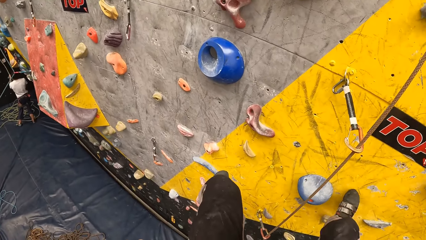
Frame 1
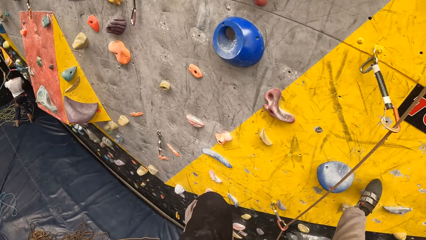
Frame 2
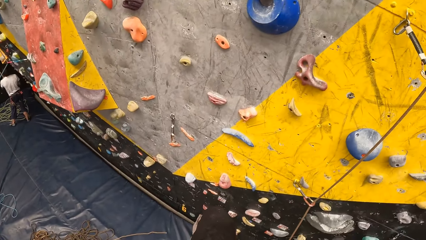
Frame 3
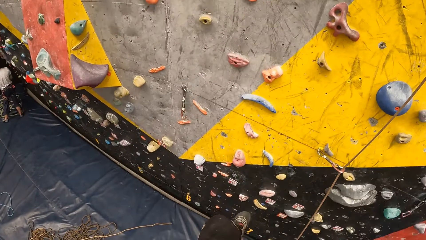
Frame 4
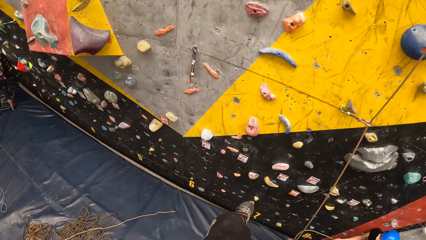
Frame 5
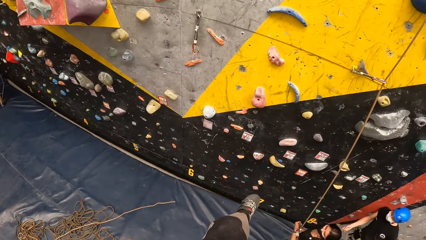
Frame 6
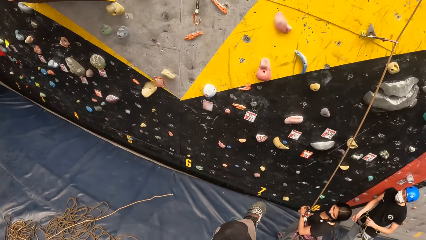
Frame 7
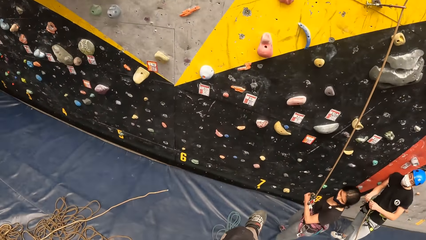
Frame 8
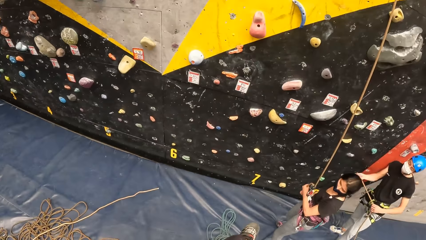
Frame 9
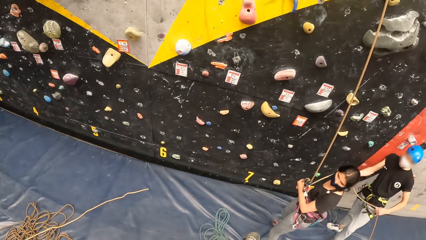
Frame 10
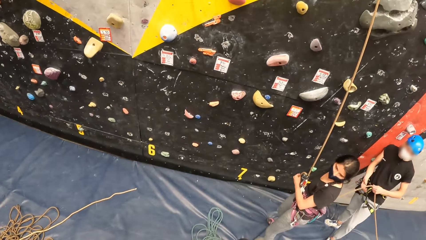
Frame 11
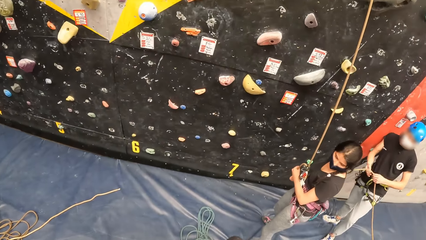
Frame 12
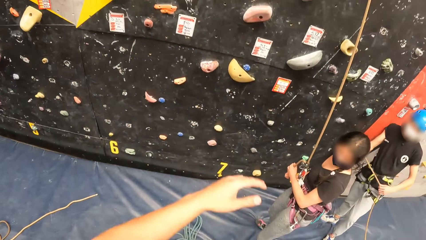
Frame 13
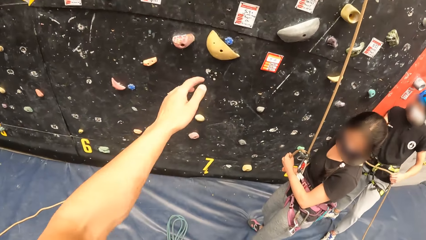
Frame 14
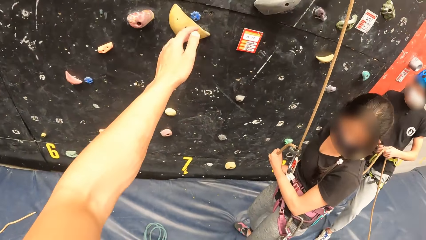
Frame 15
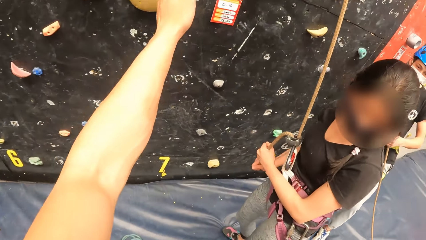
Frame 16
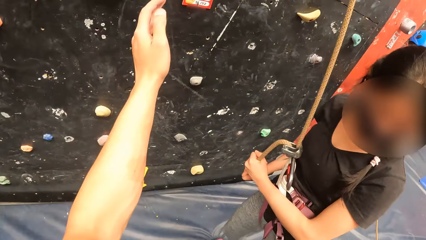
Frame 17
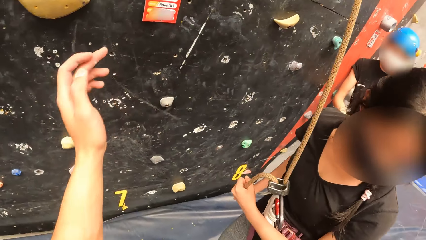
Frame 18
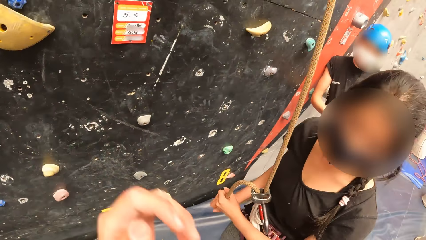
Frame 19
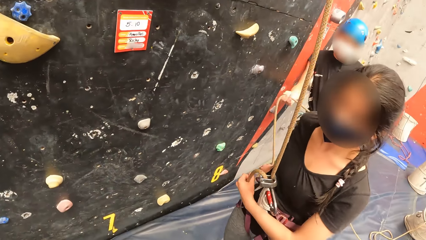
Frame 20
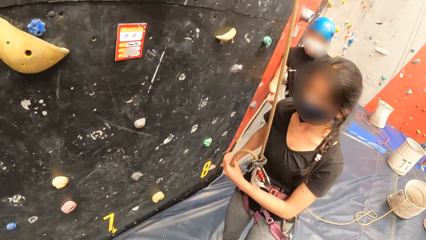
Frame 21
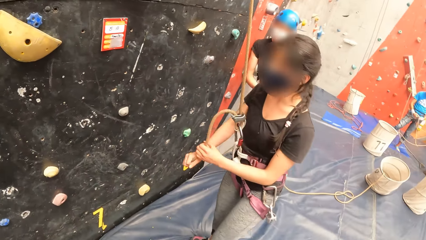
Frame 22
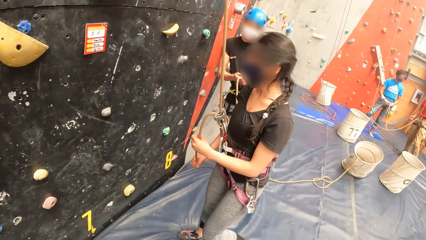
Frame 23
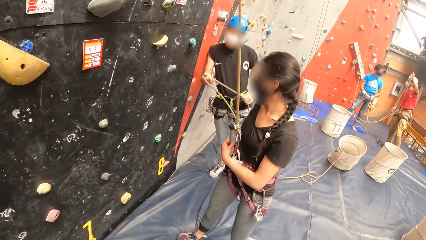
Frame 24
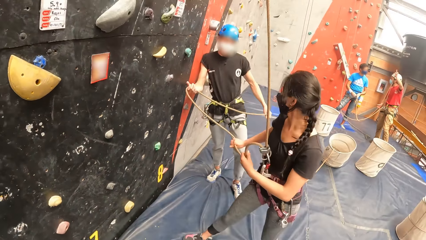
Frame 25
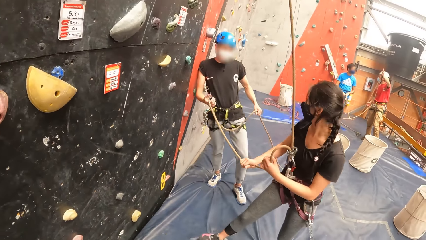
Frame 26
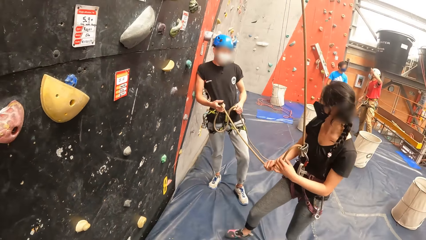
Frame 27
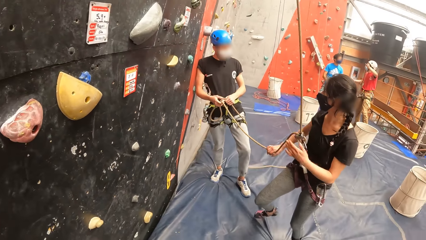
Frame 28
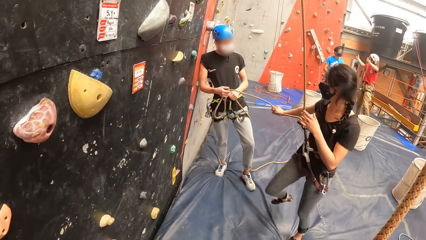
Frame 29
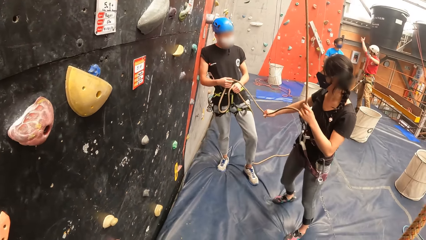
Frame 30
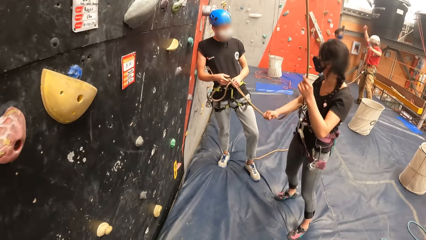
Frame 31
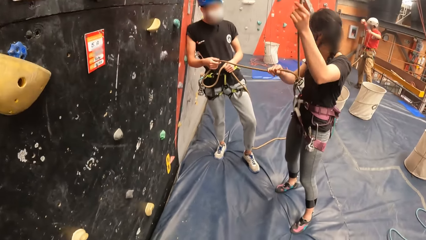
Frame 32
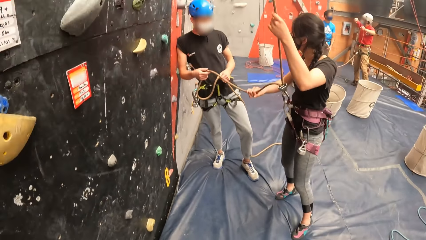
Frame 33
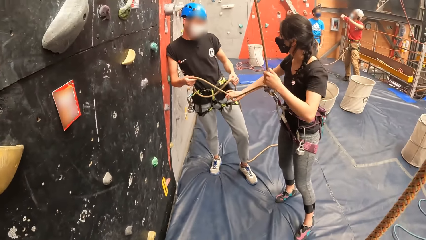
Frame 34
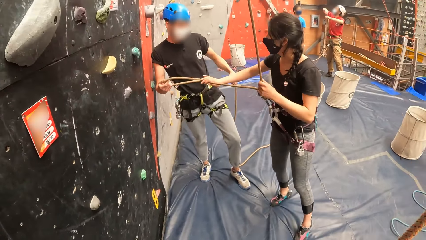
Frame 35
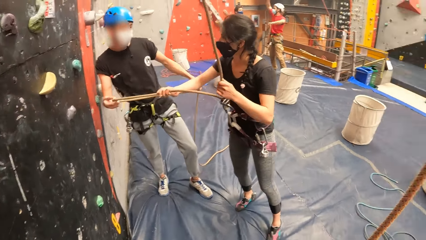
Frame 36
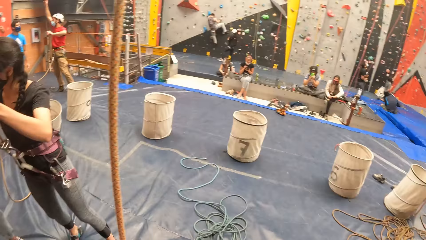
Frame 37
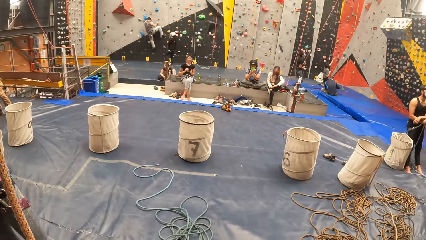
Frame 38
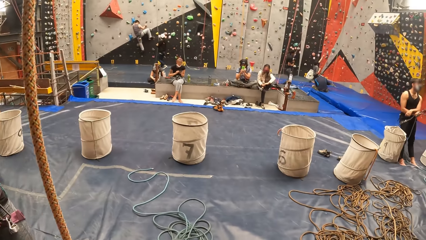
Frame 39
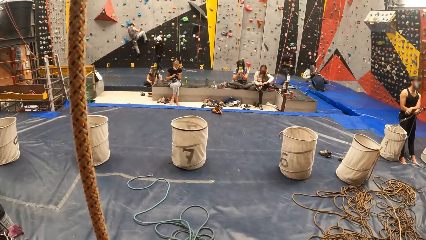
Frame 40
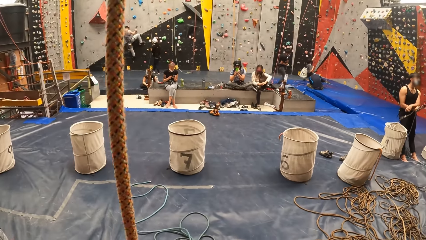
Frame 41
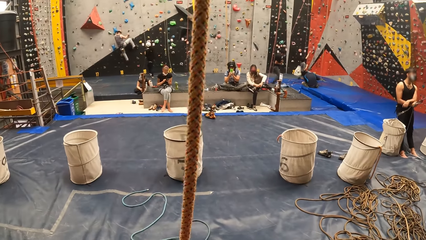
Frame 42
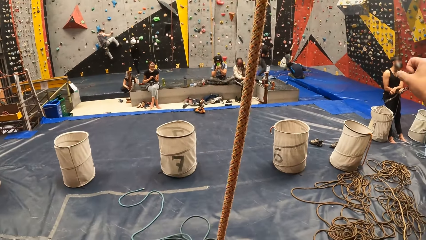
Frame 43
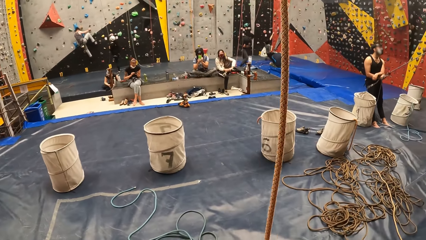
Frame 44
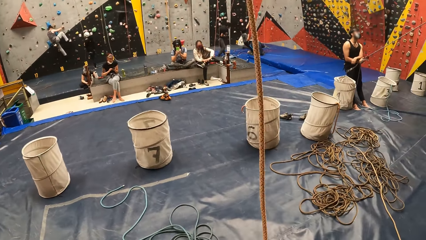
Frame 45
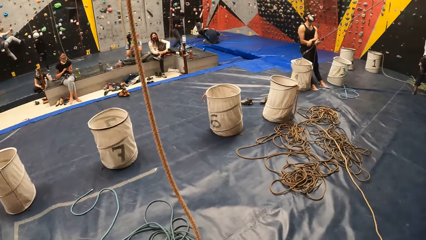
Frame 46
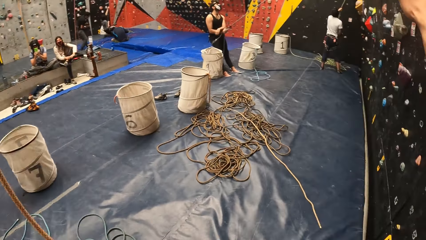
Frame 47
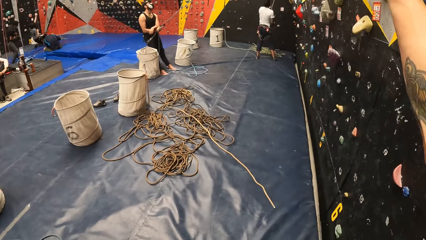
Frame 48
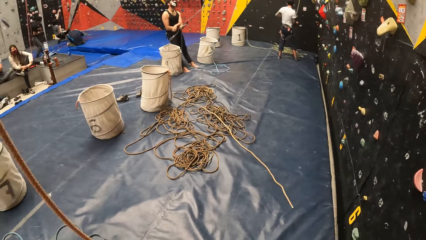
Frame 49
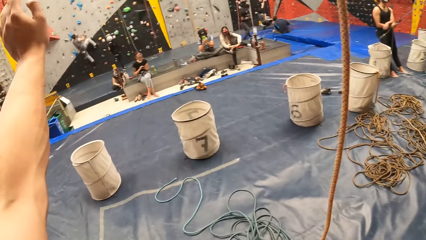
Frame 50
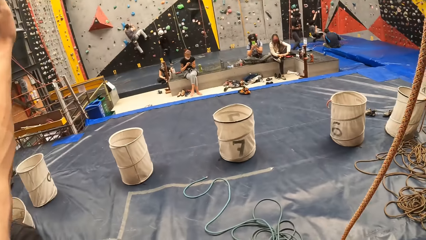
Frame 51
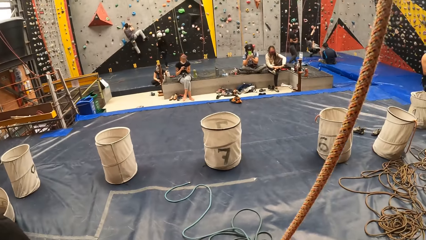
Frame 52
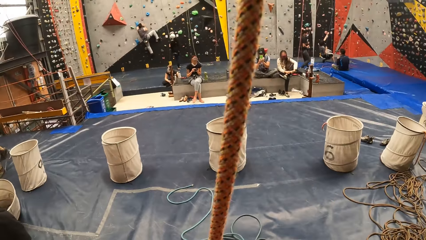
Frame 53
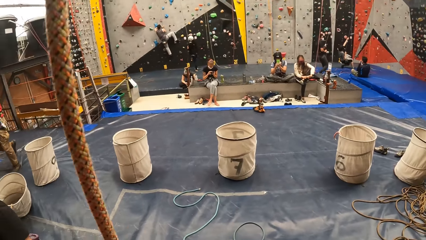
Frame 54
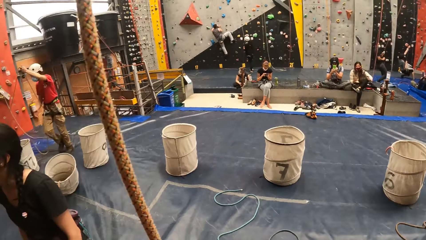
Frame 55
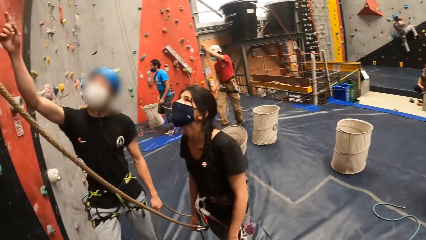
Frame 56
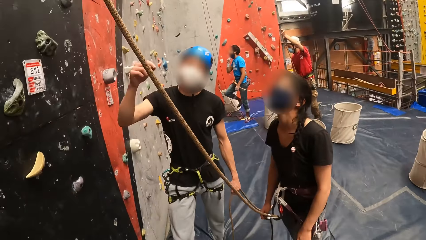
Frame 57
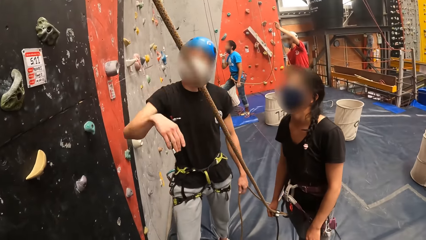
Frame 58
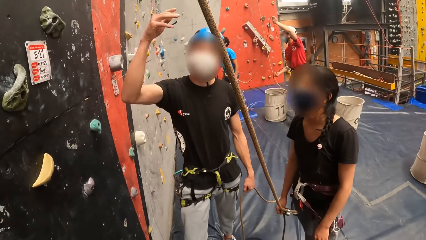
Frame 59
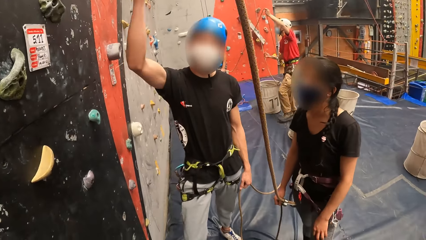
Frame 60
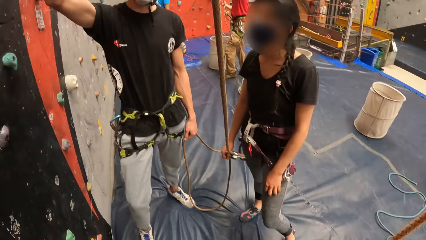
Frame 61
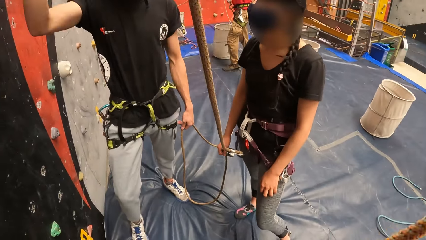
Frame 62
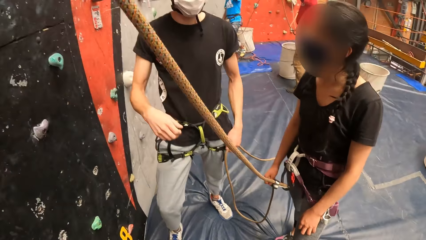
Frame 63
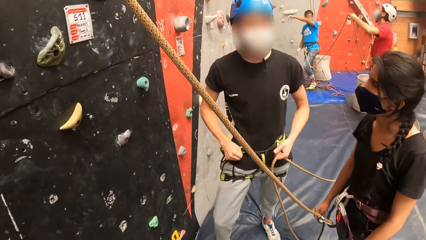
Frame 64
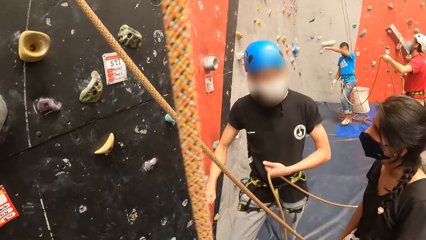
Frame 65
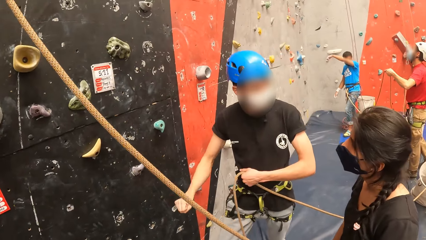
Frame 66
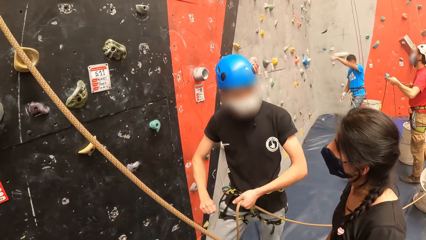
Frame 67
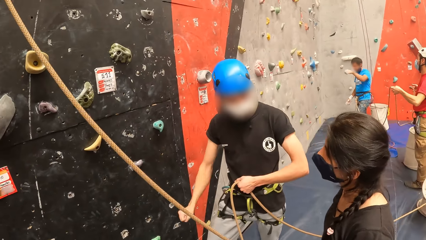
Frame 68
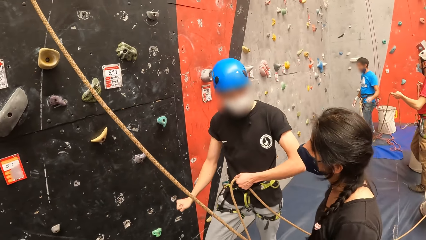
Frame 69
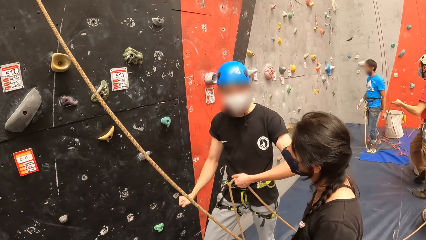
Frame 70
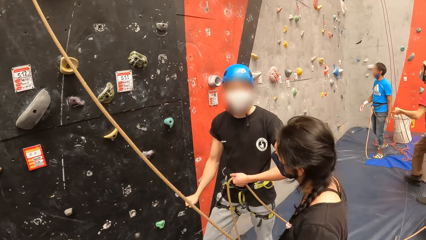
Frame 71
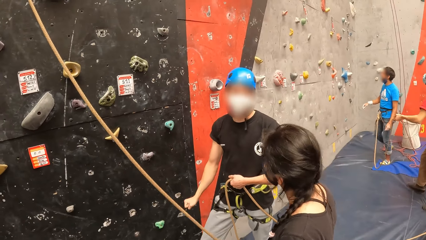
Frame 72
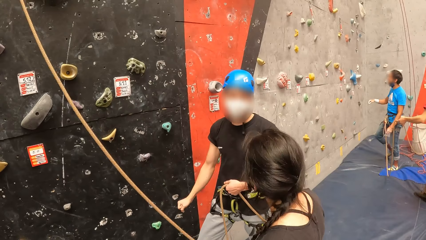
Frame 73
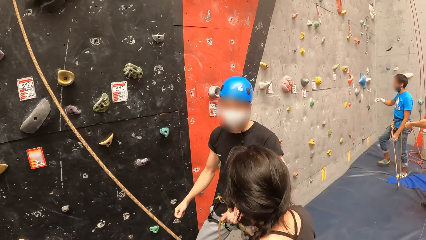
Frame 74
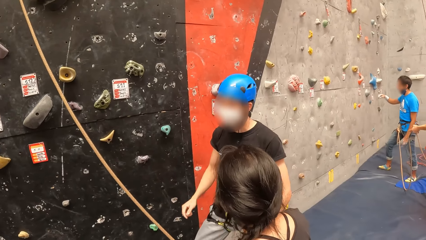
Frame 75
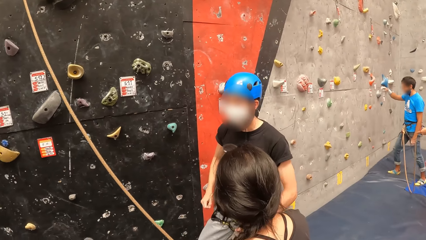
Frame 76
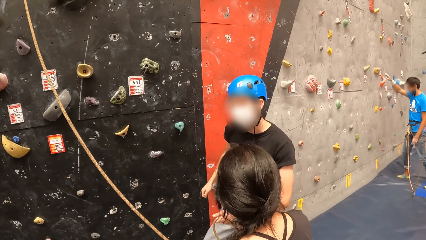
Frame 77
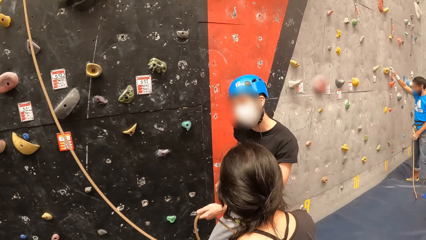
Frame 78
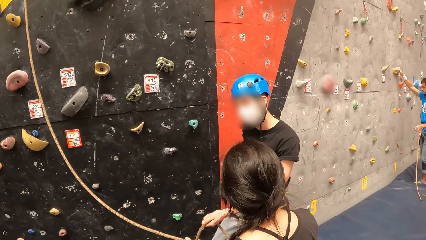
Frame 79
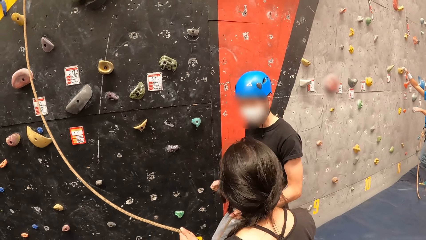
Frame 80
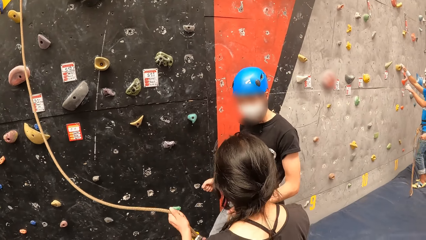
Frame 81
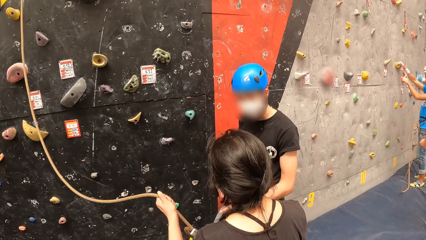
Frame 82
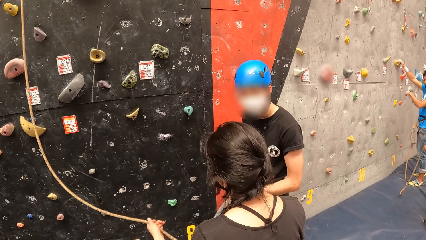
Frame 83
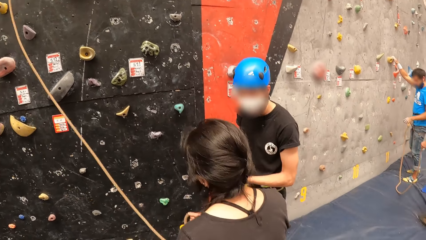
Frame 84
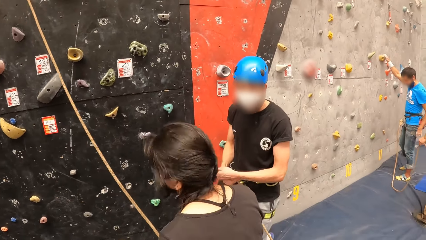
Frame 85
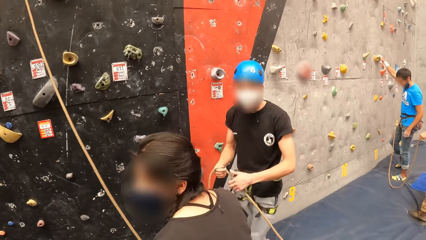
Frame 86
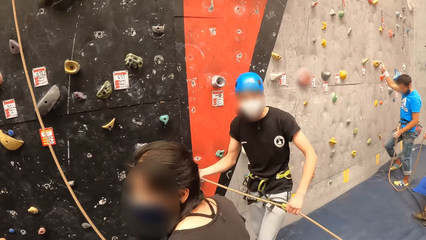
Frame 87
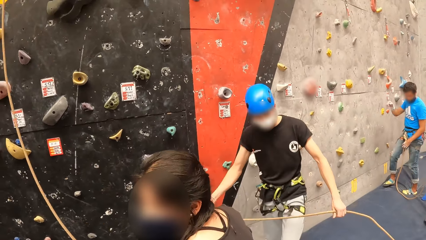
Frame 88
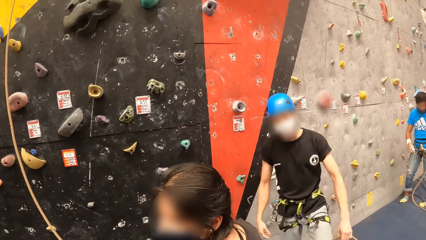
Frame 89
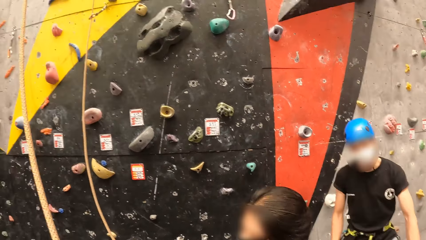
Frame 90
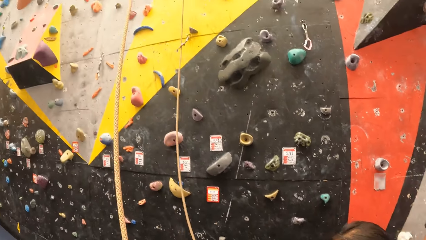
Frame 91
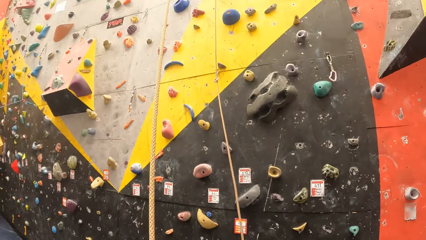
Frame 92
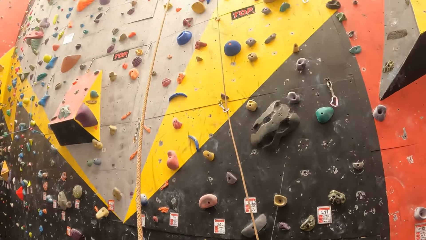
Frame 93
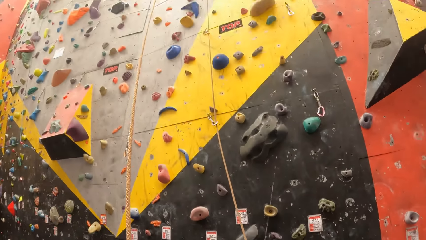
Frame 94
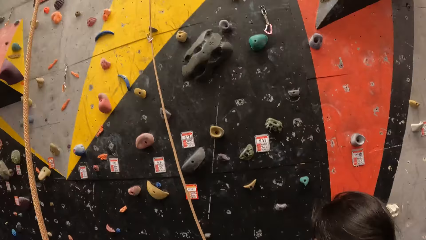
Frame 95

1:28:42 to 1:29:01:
The camera wearer steps on a wall. He moves down the wall with a rope. He stretches his hand. He steps down. A woman pulls a rope. A man pulls a rope. The camera wearer looks around. He moves the hand. He pulls the rope down. He looks at the man and looks at the woman. He looks around. The man lifts his hand up and down and talks to the camera wearer. The man talks to the woman. The woman nods. The woman looks at the man. The woman adjusts the rope and looks at the camera wearer. The man pulls the rope. The camera wearer looks up.
